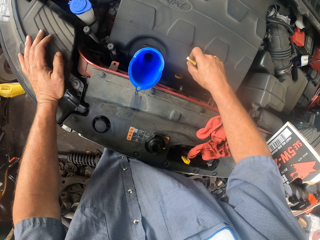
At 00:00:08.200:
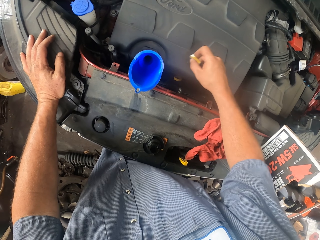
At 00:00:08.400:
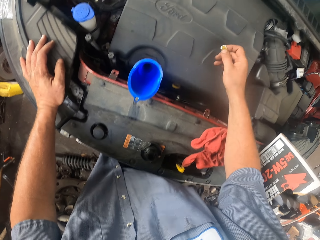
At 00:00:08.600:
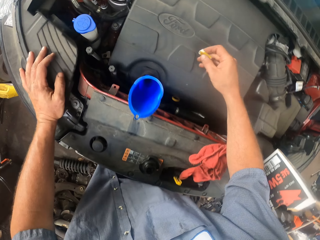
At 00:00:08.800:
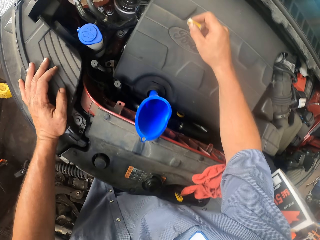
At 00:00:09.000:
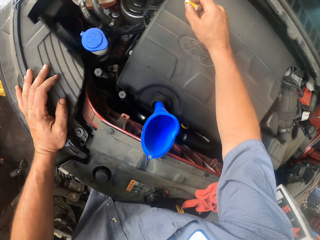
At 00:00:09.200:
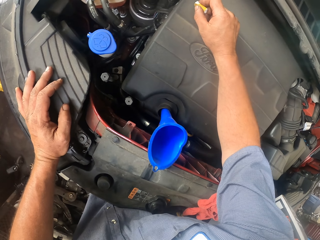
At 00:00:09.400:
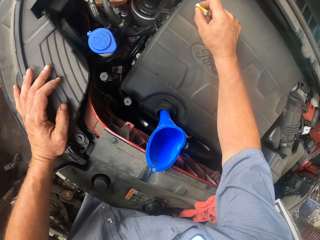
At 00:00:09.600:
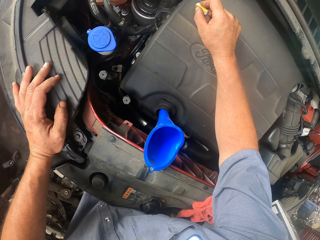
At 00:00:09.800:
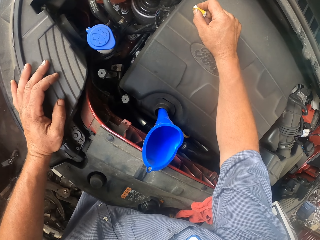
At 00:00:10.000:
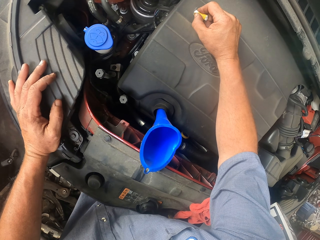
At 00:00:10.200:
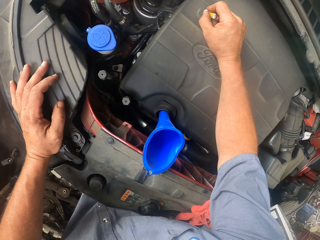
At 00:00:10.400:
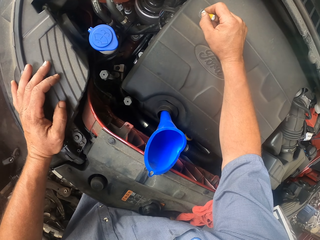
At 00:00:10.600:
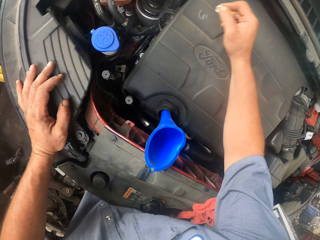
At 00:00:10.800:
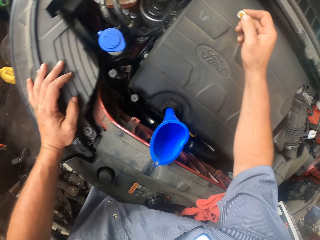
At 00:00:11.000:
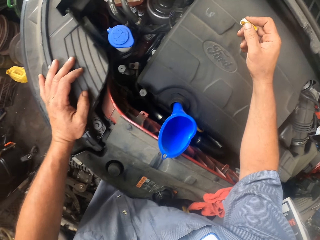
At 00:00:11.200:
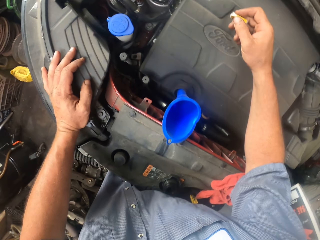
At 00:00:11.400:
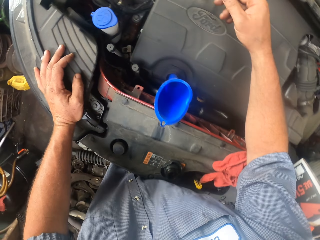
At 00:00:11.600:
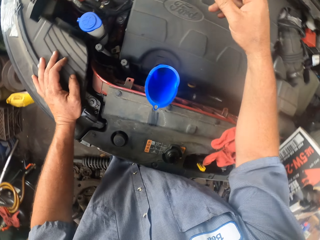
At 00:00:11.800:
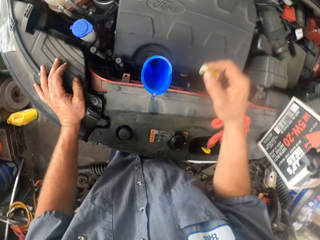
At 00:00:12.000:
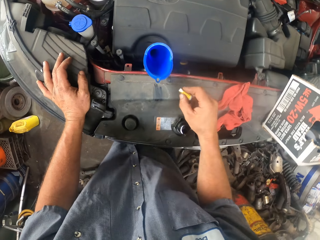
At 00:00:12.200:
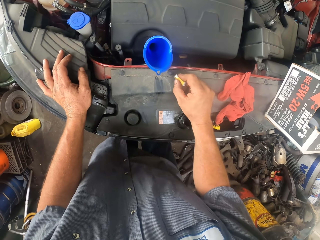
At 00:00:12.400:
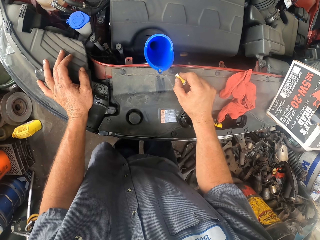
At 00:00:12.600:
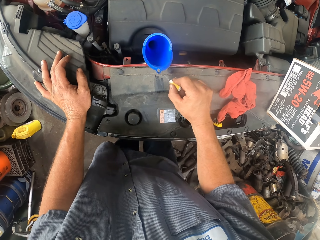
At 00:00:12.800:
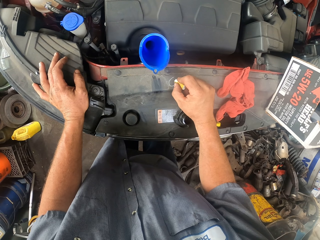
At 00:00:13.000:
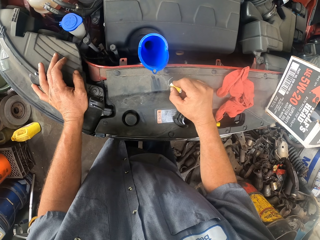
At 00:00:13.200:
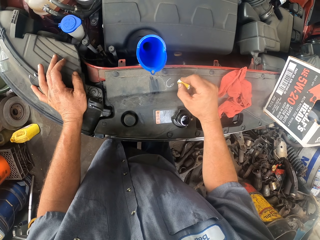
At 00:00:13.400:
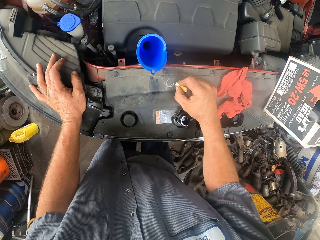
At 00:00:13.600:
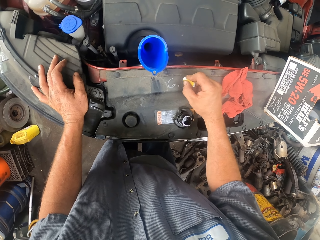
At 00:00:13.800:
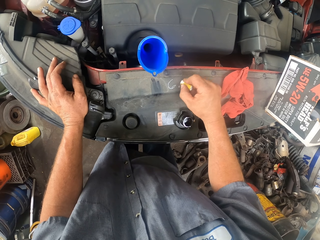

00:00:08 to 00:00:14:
The camera wearer marks something with a chalk on the engine. They write on the car bonnet.

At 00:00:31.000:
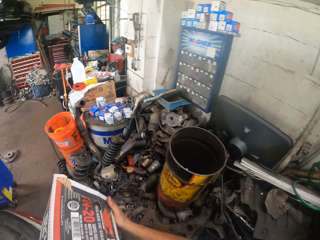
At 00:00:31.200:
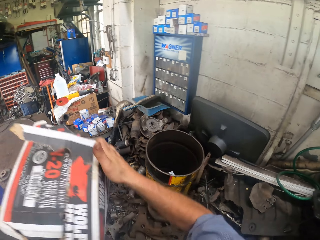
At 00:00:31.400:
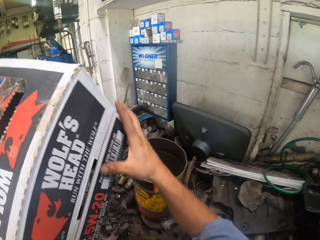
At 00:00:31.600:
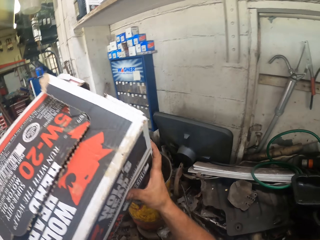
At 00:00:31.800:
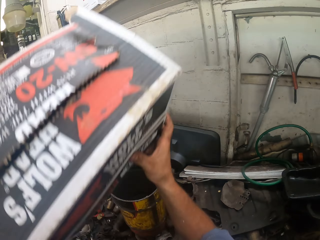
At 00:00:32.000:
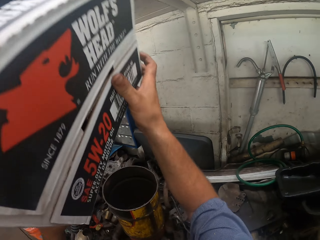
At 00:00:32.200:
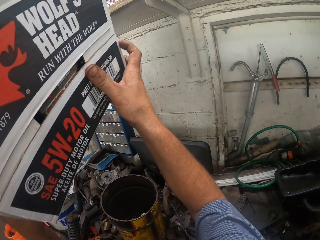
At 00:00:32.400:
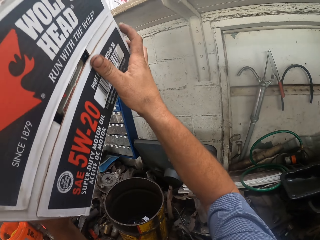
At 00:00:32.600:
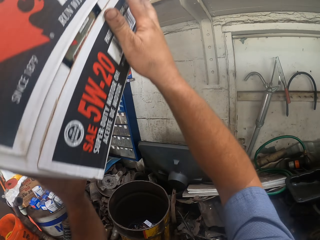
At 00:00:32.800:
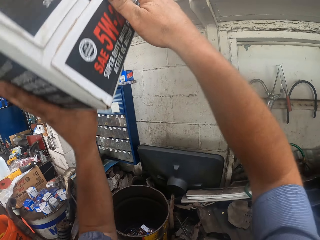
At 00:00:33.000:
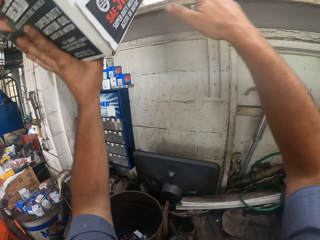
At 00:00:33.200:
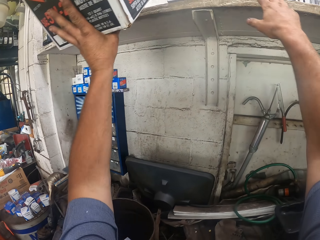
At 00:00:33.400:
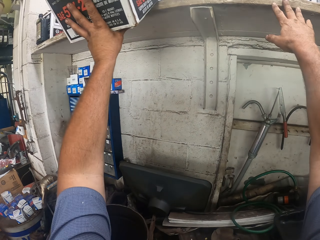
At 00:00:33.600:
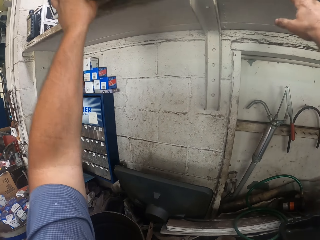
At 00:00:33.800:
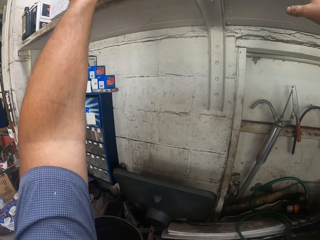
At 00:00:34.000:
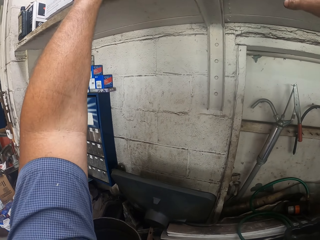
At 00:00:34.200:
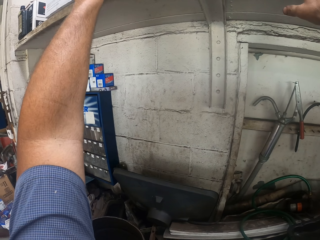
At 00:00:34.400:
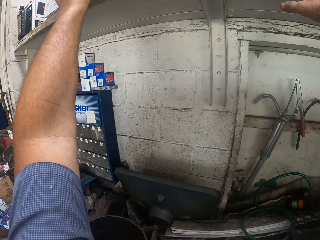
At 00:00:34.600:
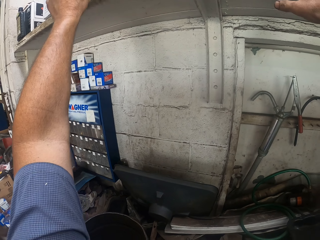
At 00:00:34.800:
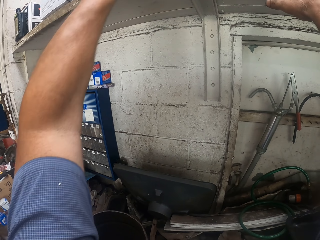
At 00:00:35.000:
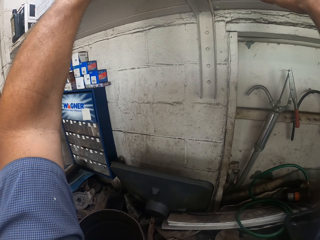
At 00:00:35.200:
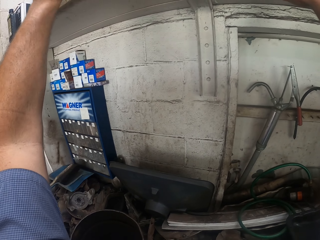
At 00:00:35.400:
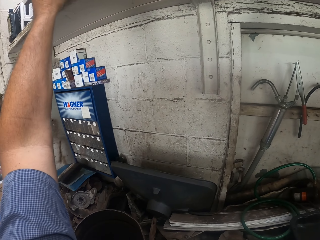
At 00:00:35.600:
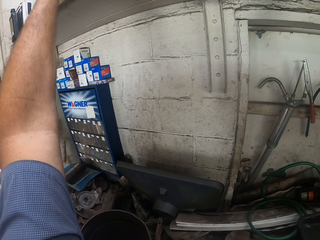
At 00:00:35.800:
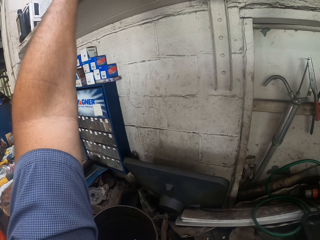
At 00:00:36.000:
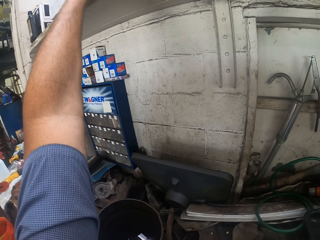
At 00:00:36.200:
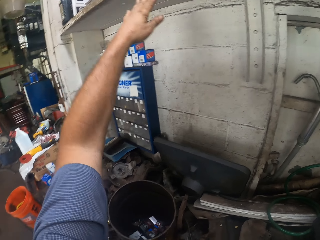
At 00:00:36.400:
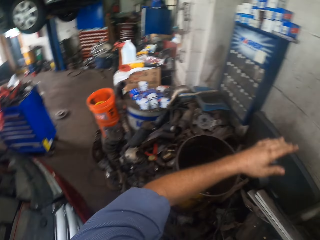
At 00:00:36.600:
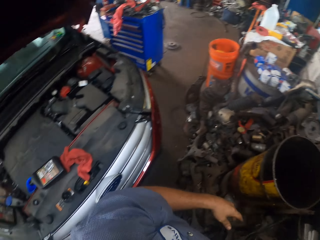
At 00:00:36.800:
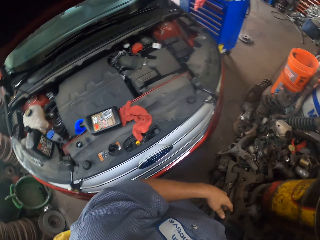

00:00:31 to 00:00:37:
The camera wearer lifts a box. They place the box on the shelf.

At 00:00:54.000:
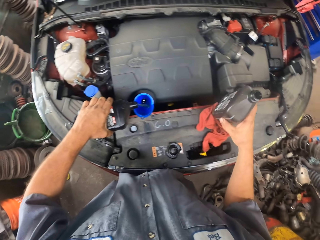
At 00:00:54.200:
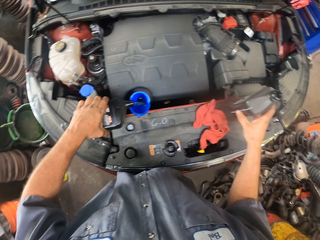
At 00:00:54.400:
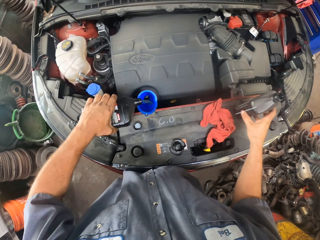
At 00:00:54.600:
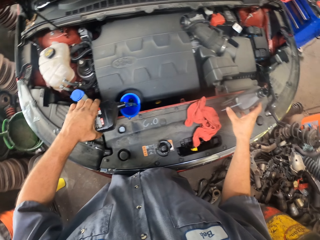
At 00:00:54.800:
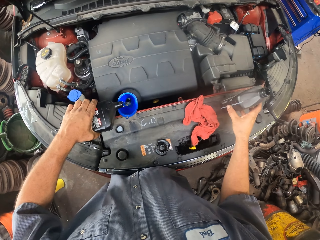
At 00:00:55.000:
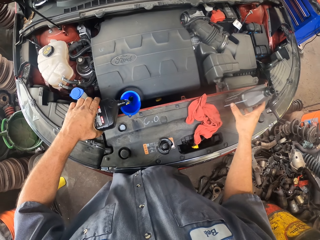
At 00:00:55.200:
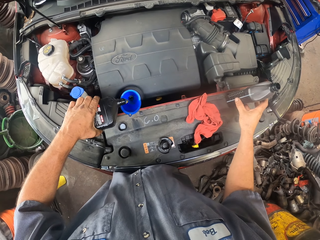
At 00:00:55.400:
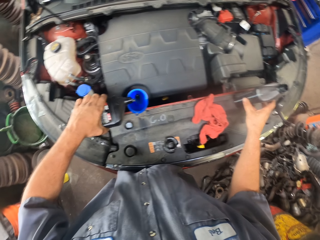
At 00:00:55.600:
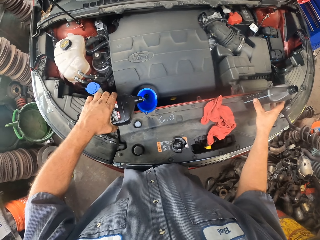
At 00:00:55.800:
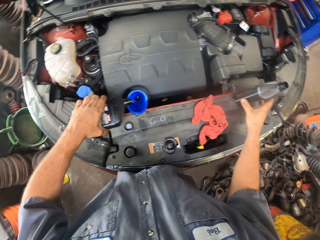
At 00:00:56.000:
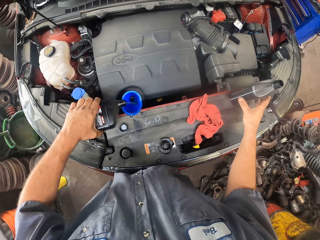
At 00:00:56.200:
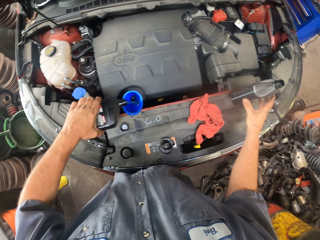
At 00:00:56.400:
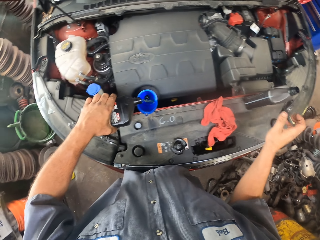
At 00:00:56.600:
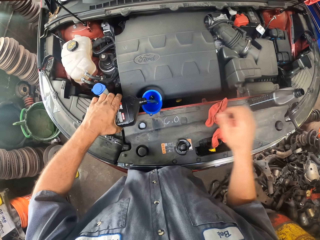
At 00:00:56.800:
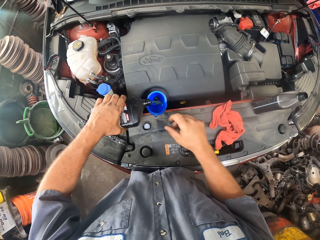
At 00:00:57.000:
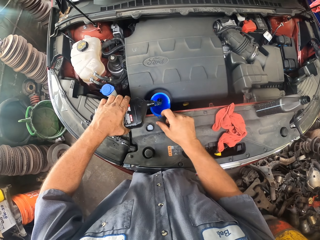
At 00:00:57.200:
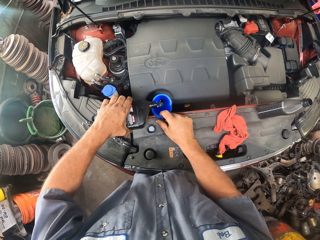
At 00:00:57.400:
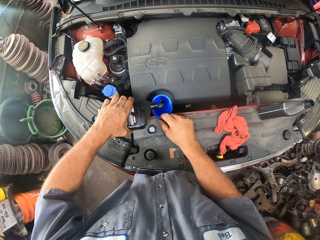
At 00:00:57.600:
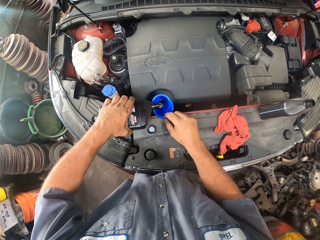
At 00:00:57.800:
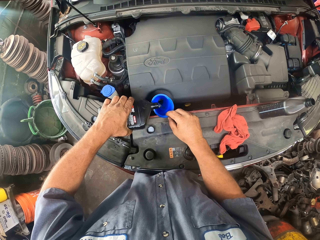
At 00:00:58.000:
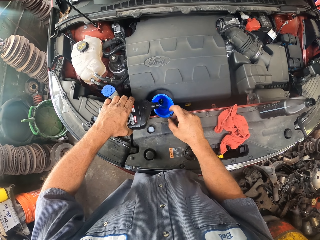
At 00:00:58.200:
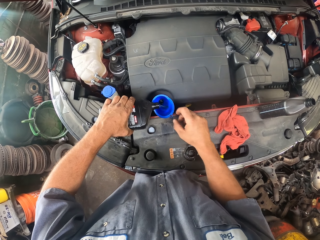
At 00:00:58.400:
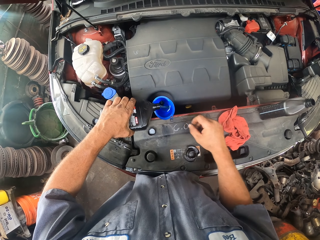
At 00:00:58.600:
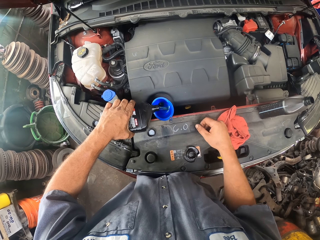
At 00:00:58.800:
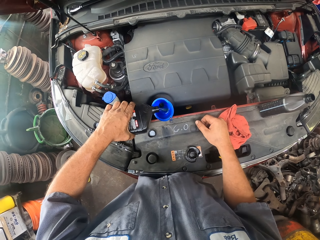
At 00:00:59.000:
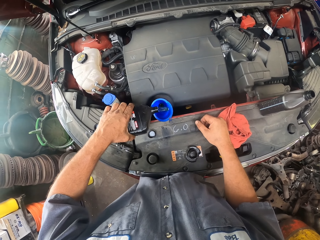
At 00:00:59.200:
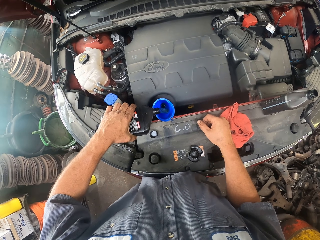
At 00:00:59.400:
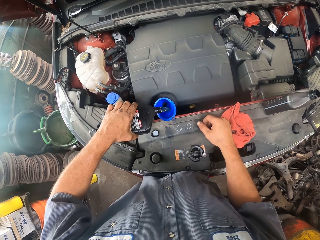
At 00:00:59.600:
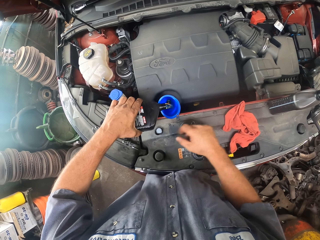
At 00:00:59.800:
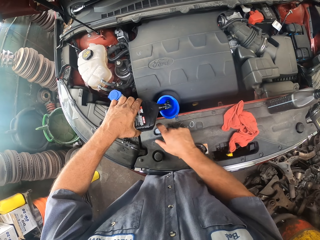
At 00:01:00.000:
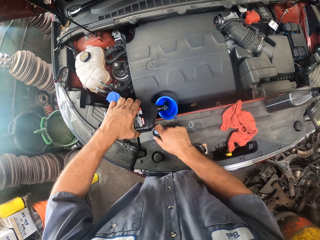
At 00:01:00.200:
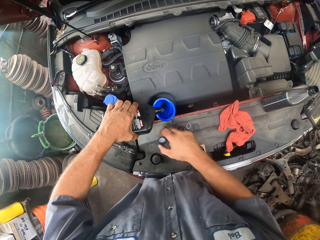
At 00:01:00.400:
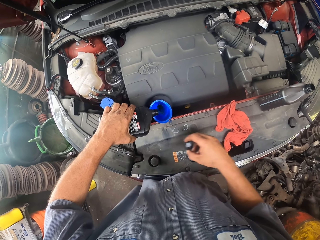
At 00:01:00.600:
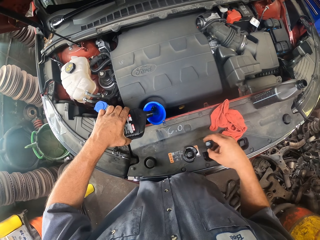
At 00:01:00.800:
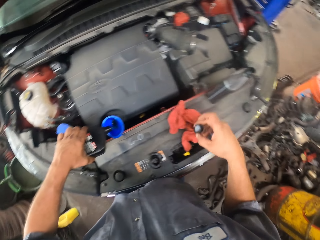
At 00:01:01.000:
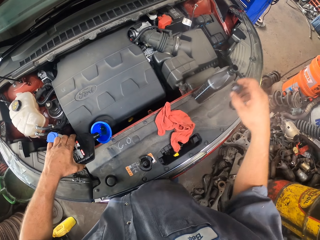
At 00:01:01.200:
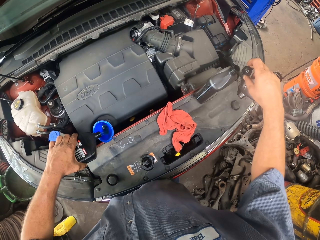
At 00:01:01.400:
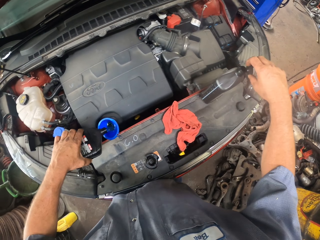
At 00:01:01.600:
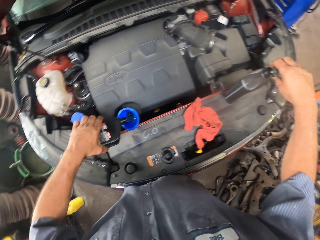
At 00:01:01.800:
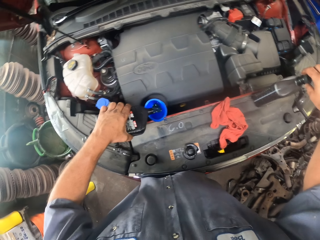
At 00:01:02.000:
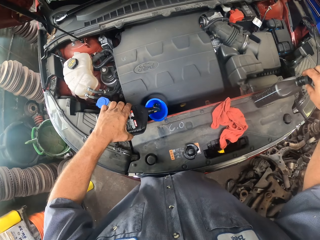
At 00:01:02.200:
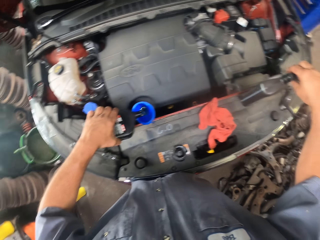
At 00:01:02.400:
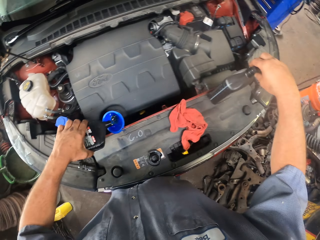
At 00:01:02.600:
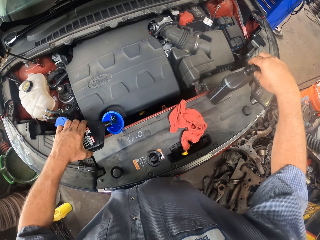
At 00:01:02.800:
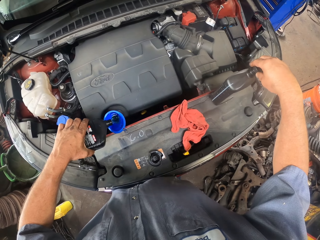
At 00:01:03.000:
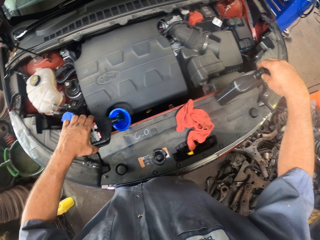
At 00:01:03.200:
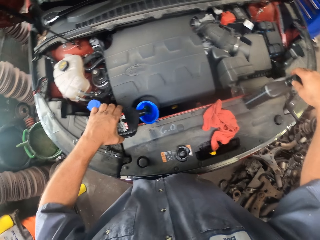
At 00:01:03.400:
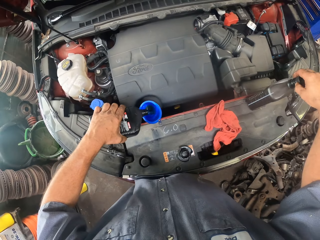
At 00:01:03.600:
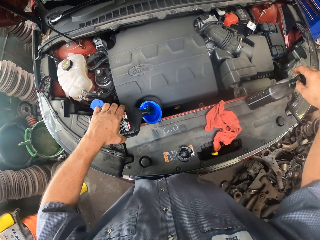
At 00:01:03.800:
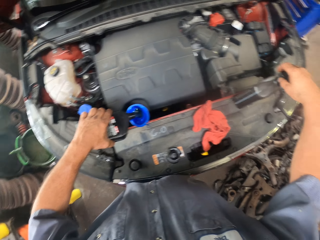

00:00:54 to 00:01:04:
The camera wearer places the empty petrol can on the bonnet. They turn a funnel. They move the lid. They close the petrol can.
